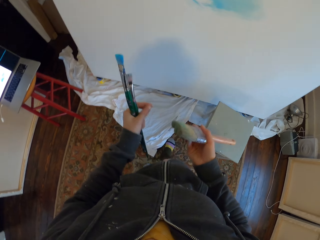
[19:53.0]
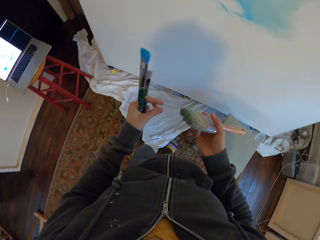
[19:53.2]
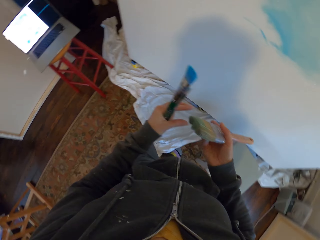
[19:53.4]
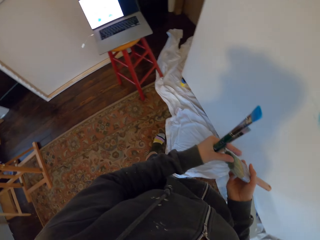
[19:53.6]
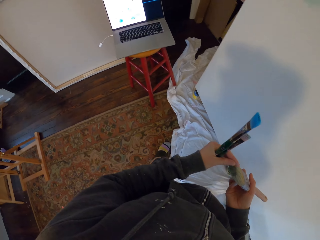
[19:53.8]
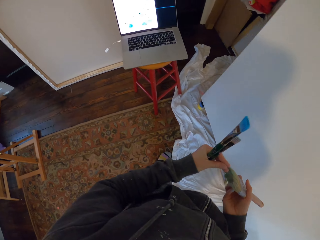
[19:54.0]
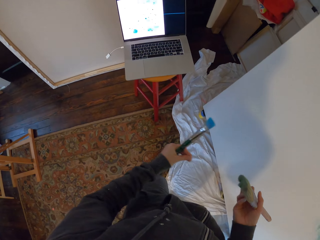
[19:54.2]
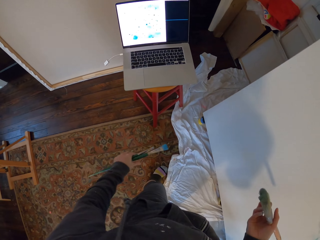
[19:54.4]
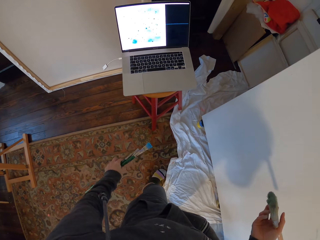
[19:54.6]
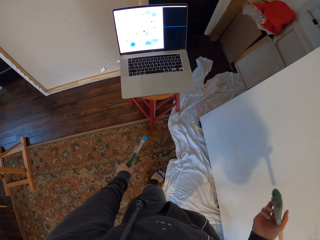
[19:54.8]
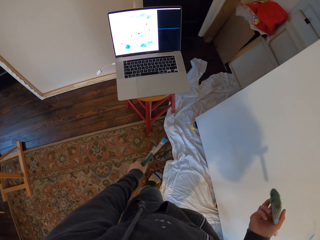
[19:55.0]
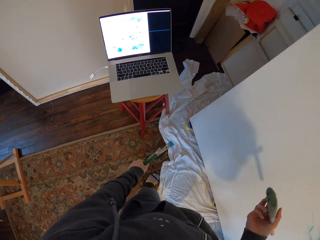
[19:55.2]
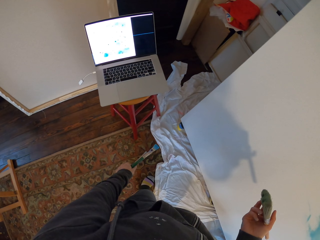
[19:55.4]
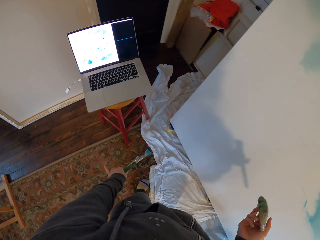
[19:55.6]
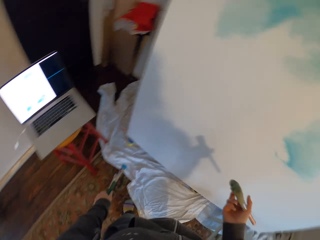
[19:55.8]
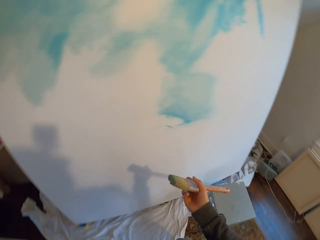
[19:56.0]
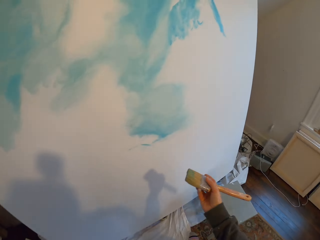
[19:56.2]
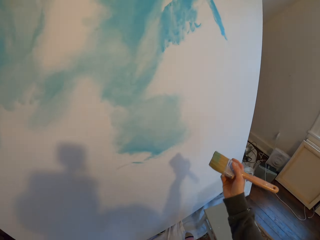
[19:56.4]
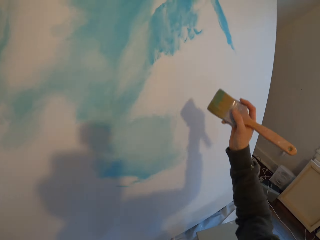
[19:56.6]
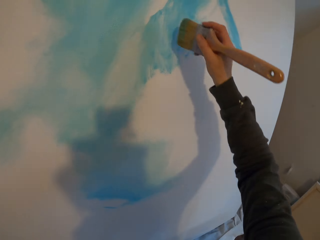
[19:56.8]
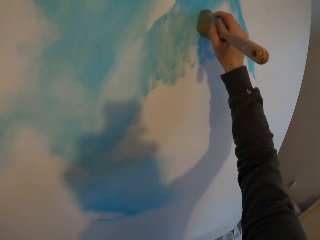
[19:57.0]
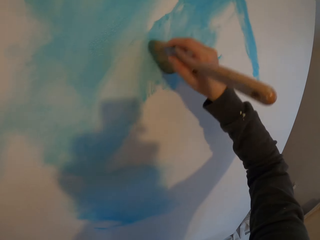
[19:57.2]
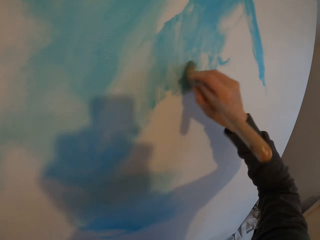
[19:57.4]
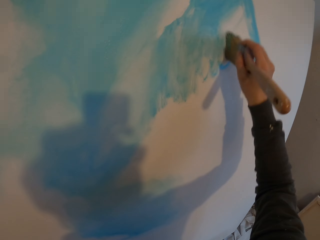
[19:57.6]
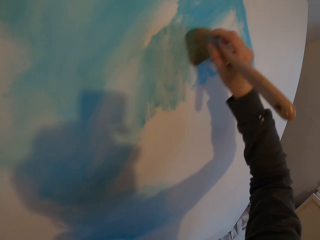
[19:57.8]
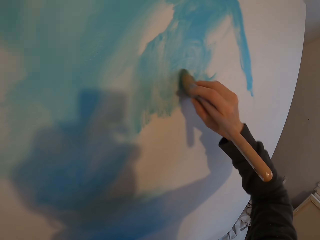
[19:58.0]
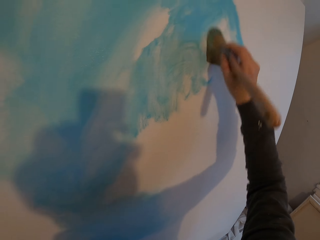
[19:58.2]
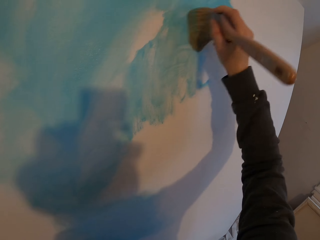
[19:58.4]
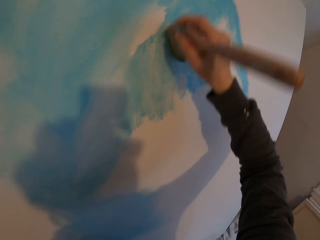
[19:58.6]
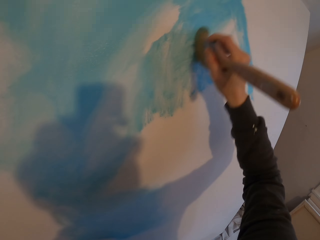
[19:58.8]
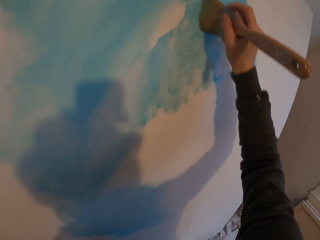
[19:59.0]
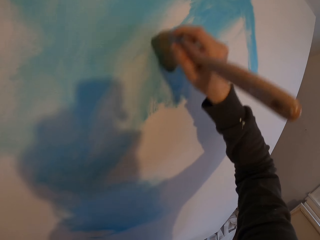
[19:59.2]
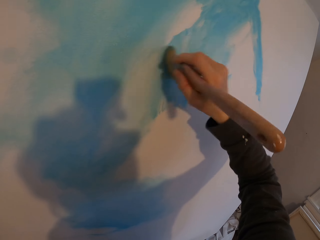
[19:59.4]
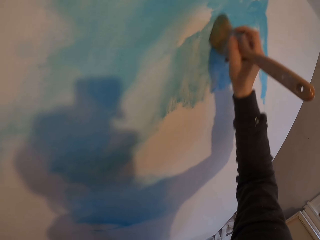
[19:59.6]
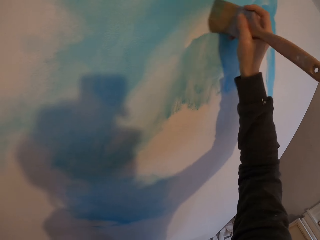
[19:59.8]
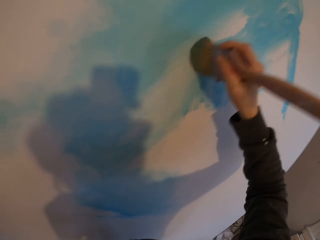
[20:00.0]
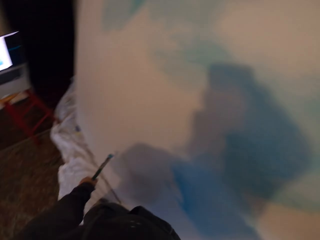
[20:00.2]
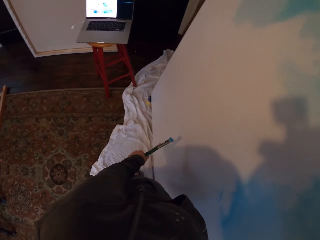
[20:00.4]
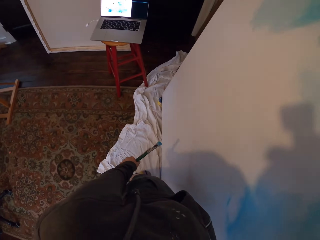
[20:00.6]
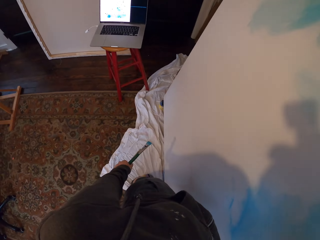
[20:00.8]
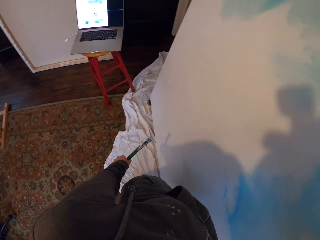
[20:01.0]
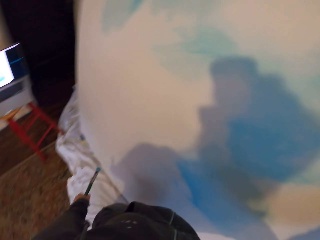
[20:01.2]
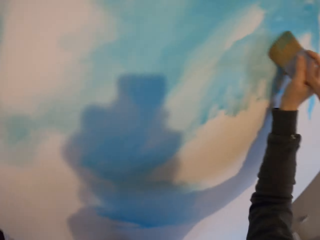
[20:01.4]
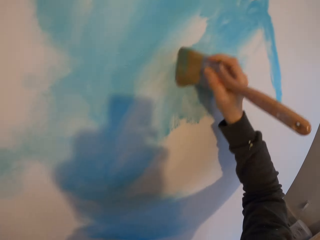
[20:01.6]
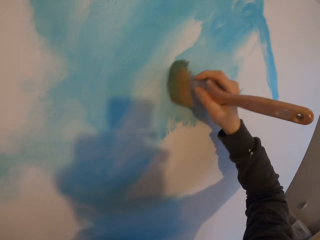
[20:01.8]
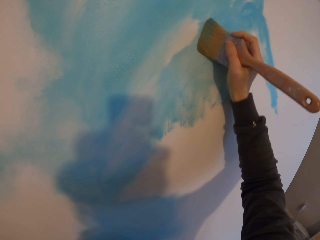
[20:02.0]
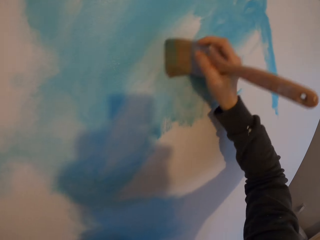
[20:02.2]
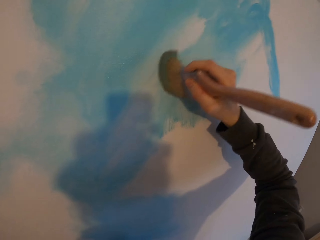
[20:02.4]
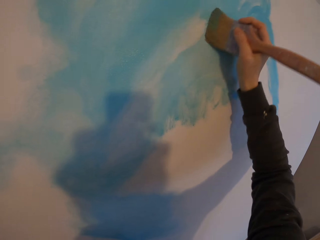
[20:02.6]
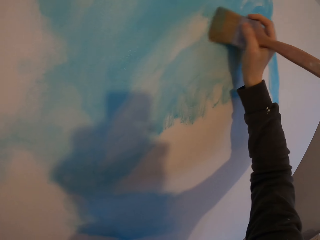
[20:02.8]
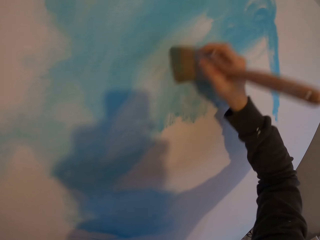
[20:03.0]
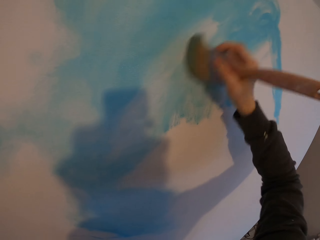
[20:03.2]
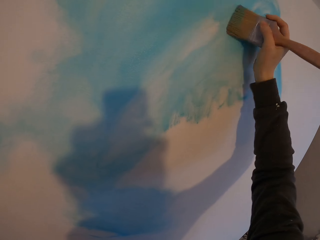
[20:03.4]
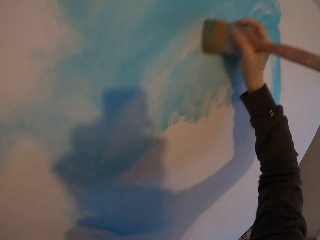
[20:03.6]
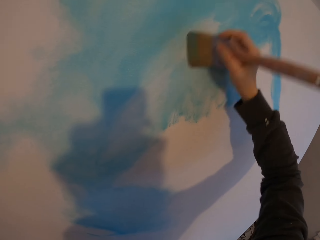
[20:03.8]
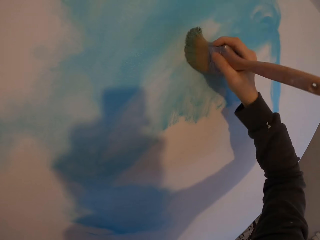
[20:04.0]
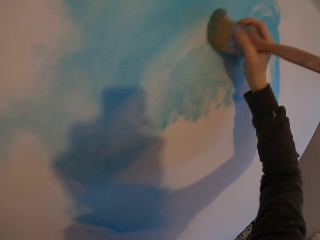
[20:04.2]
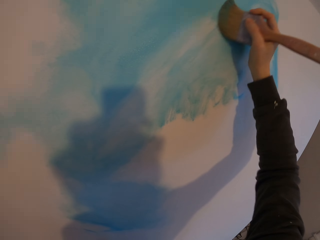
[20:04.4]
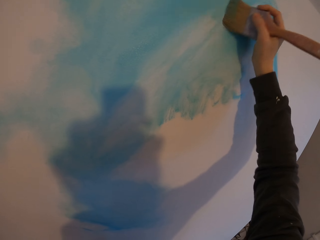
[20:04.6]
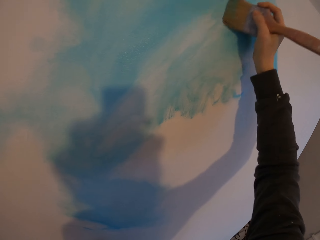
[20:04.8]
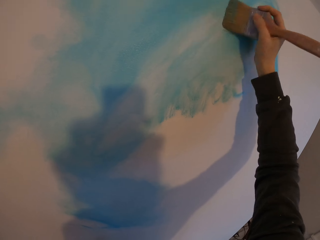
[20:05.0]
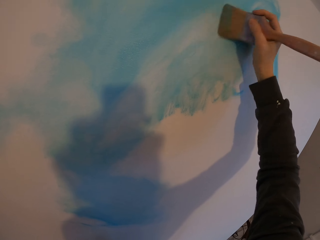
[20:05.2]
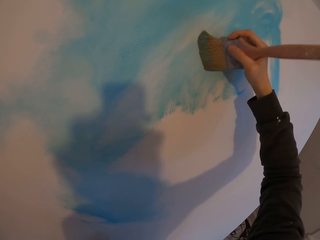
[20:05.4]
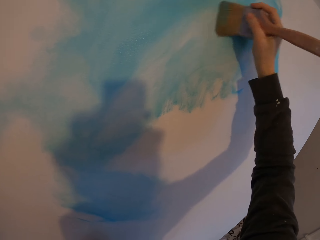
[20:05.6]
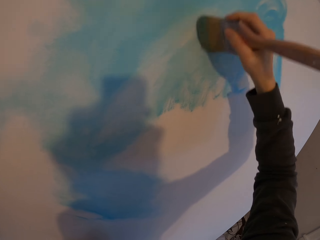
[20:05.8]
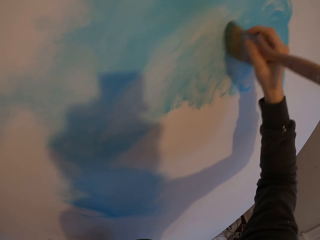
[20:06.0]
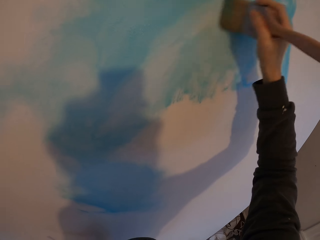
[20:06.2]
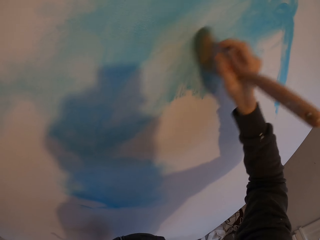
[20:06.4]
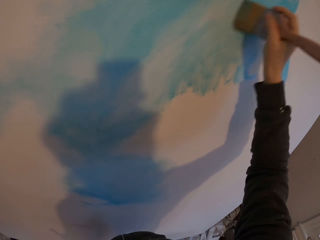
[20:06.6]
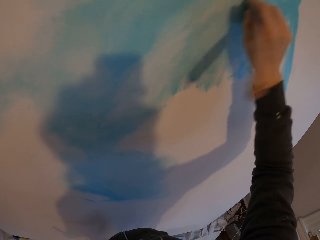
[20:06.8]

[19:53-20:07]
The camera wearer looks at the laptop. They paint the board. They look at the laptop. They paint the board.

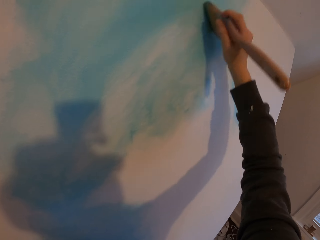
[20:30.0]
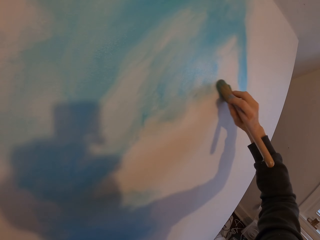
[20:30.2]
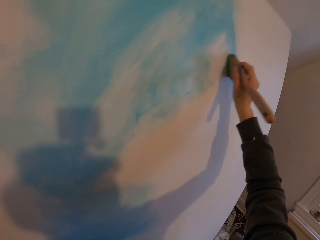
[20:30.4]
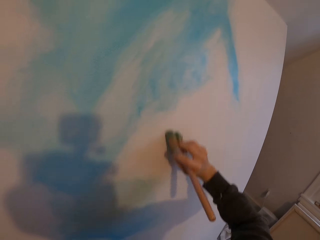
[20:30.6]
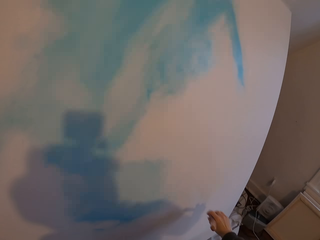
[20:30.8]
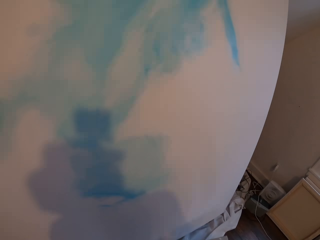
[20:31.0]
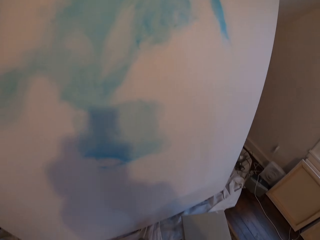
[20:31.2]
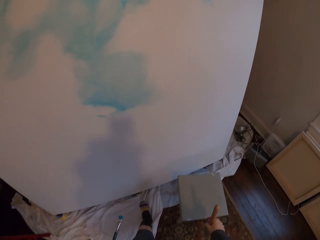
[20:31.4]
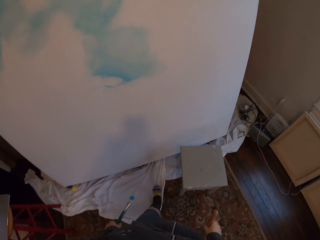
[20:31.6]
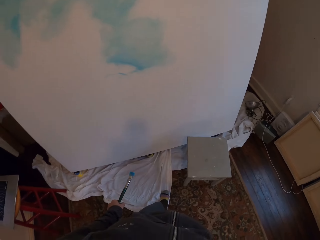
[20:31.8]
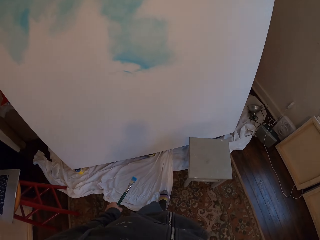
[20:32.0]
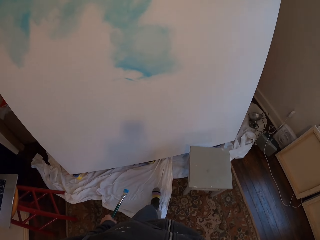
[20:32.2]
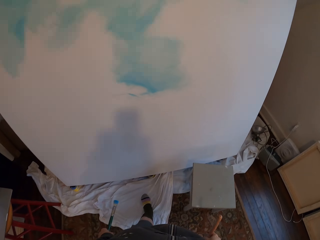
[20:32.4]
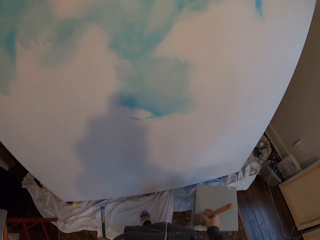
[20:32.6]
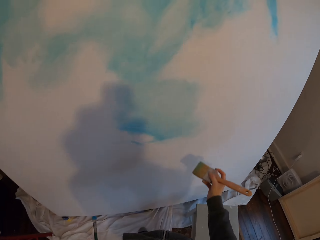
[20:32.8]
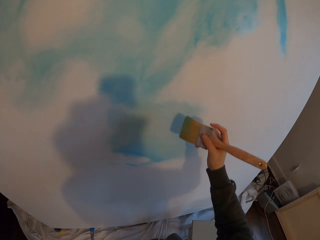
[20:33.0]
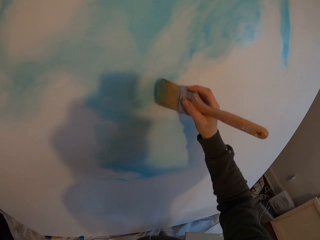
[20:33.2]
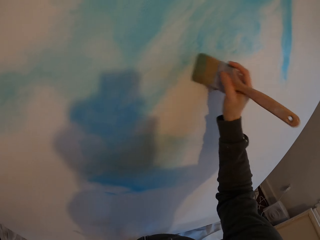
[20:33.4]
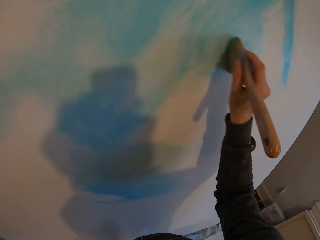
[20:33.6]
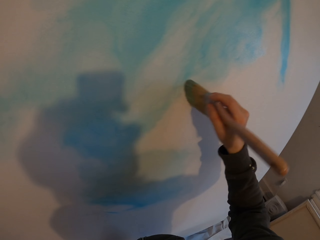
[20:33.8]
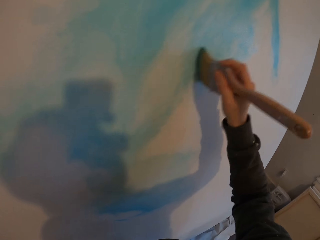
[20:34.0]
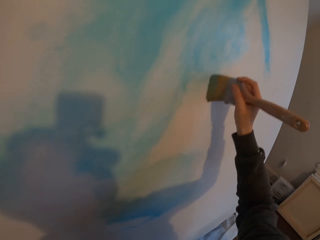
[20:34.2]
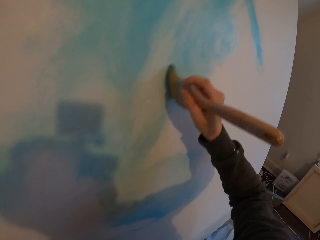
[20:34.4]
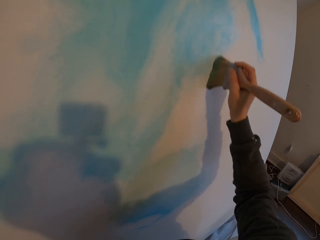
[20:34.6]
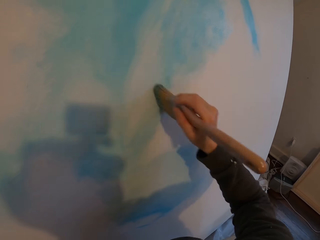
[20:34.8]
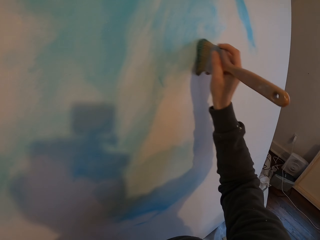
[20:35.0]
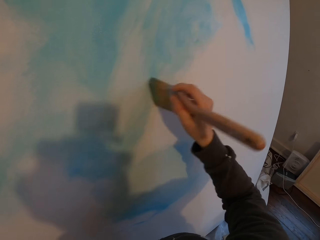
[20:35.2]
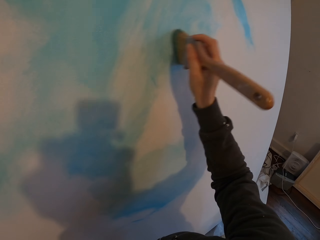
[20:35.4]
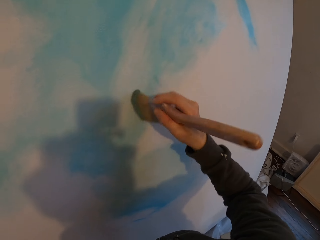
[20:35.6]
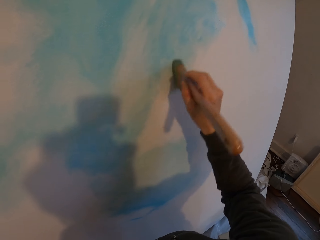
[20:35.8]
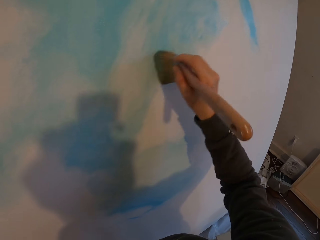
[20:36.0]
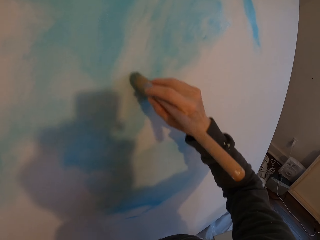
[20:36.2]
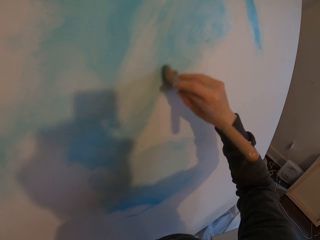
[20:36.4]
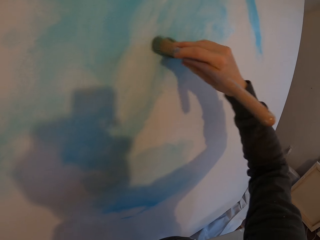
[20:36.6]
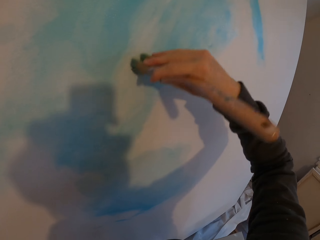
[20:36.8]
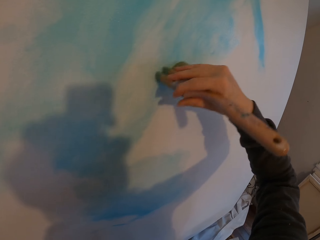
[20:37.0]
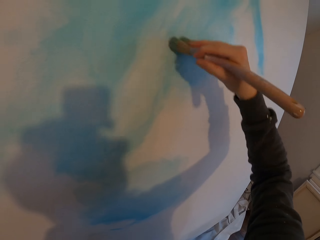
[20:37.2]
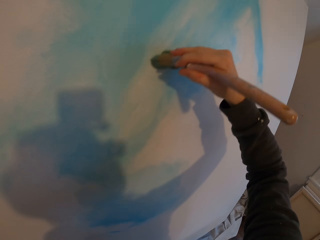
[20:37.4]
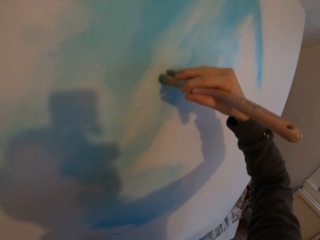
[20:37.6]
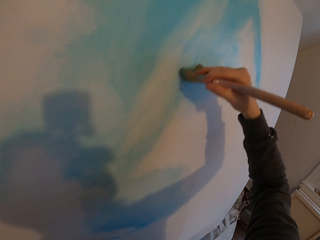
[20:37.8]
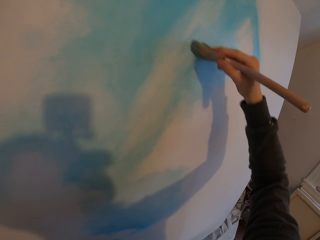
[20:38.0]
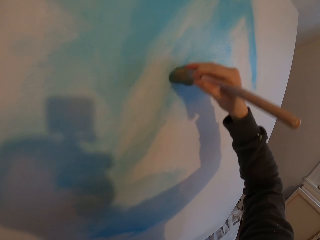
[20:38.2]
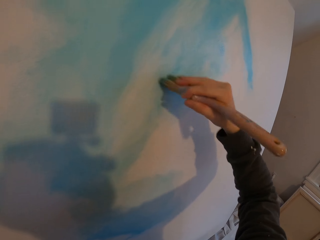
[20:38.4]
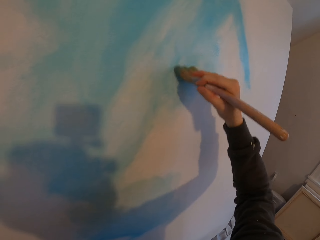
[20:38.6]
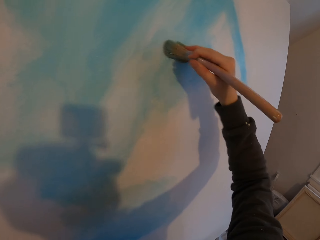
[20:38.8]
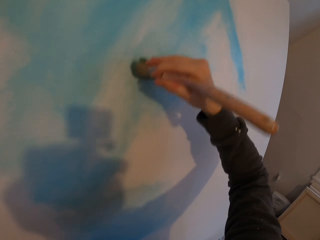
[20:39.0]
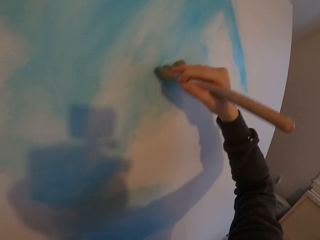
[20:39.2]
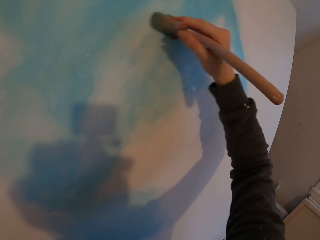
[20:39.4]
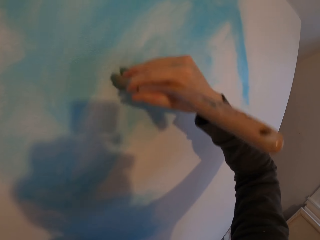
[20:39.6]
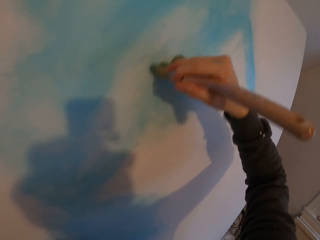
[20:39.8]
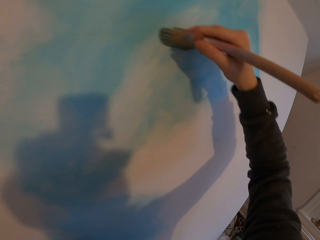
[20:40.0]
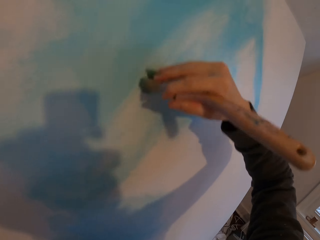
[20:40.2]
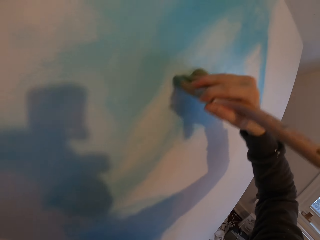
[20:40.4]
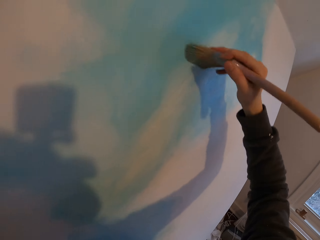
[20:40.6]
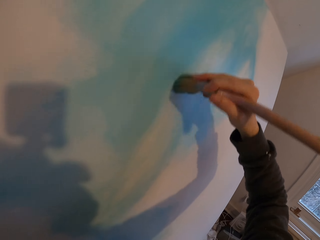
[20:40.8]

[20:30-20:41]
The camera wearer walks around. They look around. They paint the board.
